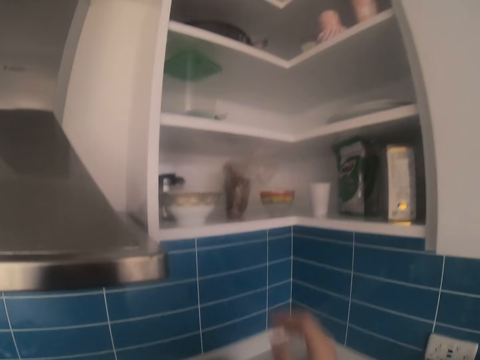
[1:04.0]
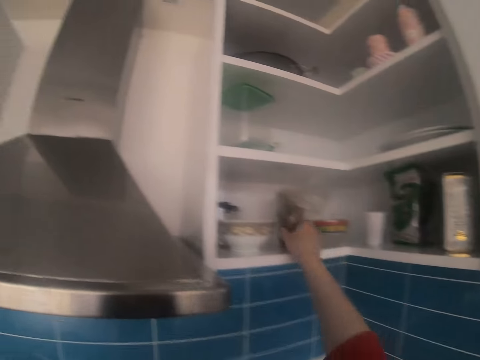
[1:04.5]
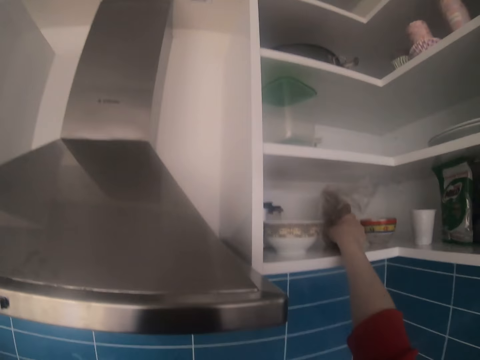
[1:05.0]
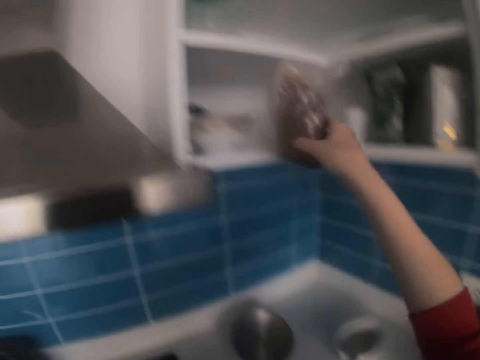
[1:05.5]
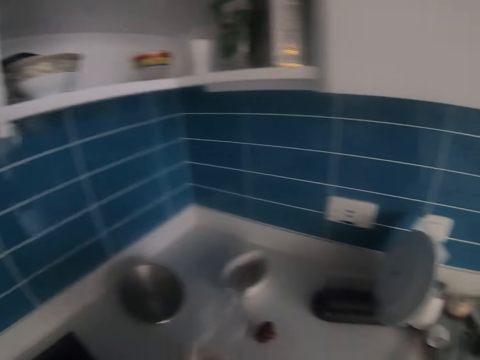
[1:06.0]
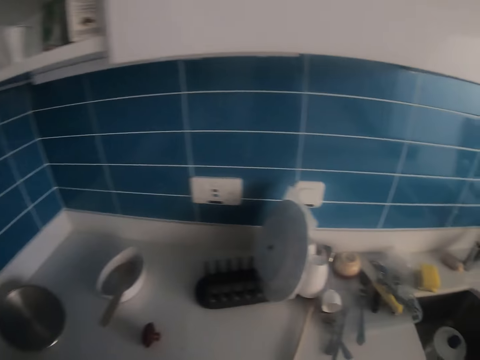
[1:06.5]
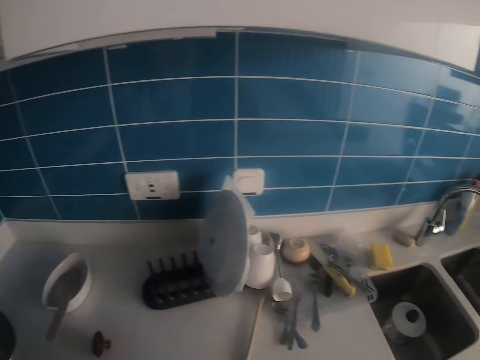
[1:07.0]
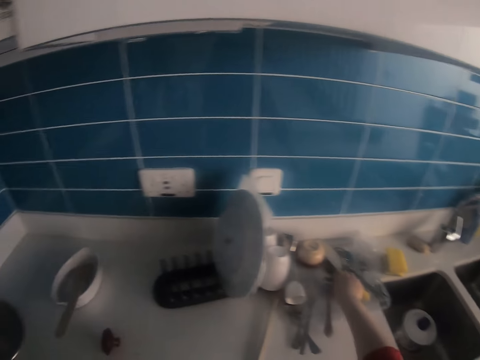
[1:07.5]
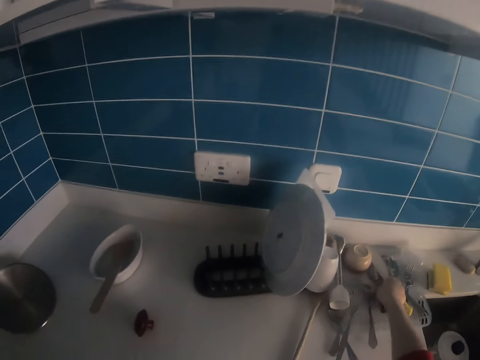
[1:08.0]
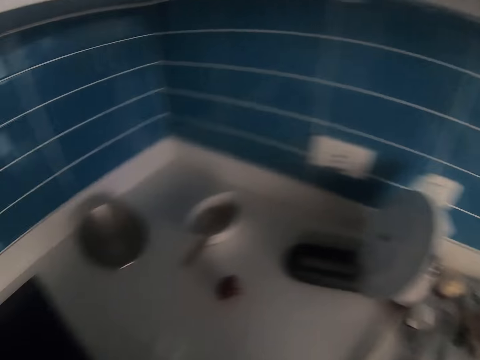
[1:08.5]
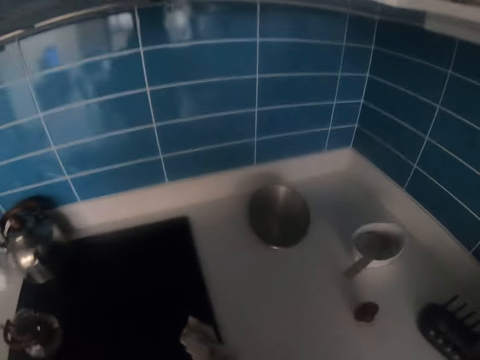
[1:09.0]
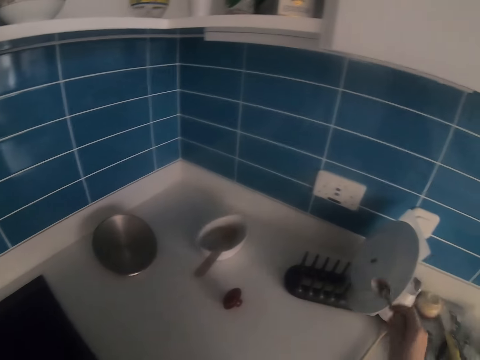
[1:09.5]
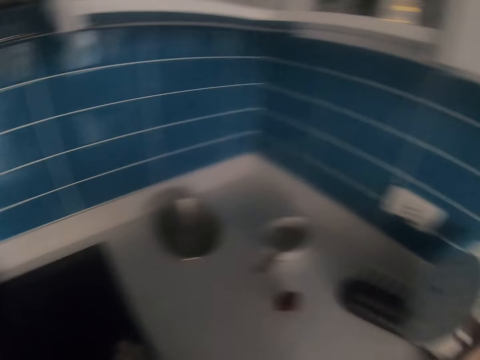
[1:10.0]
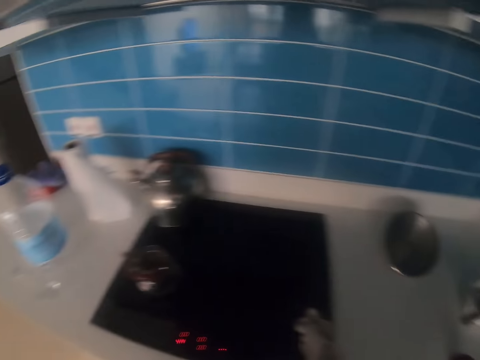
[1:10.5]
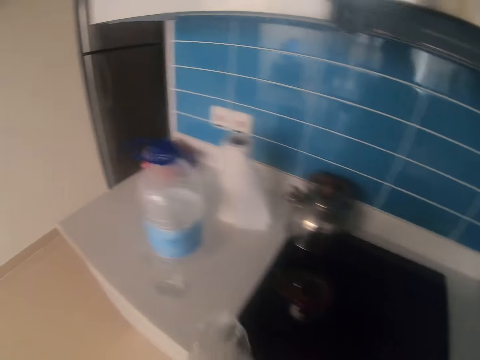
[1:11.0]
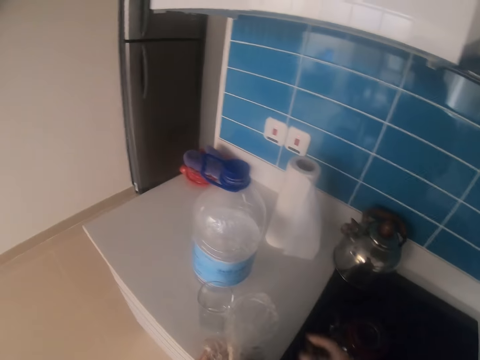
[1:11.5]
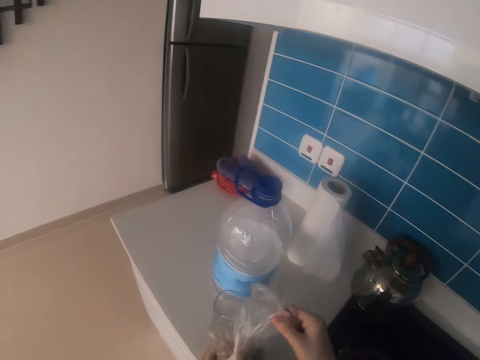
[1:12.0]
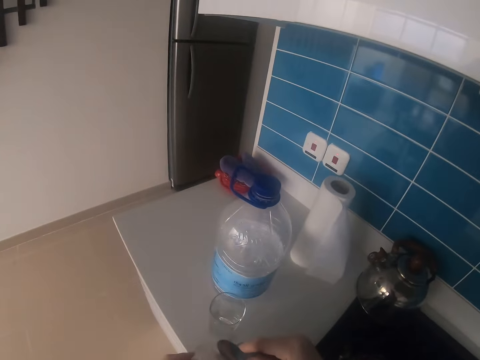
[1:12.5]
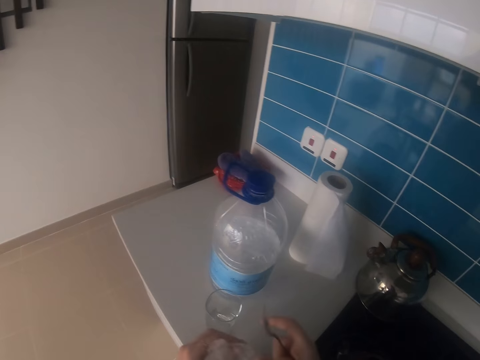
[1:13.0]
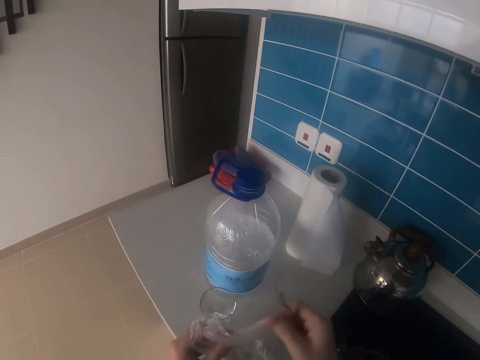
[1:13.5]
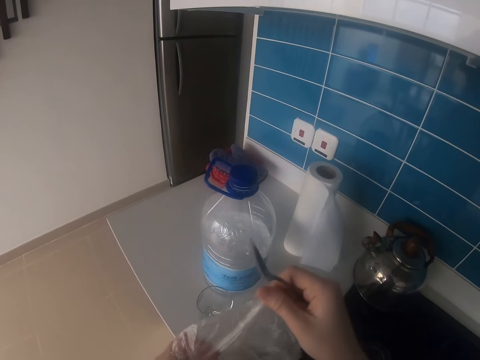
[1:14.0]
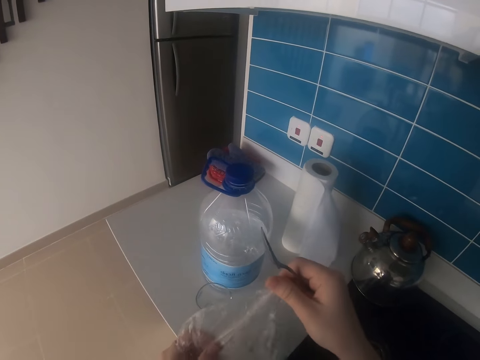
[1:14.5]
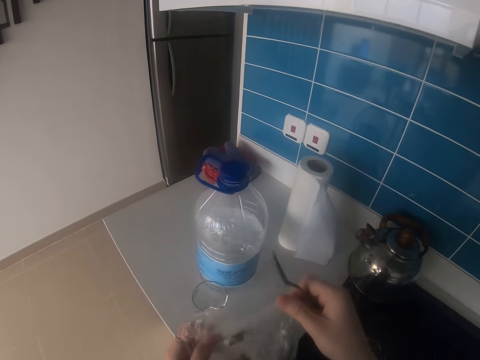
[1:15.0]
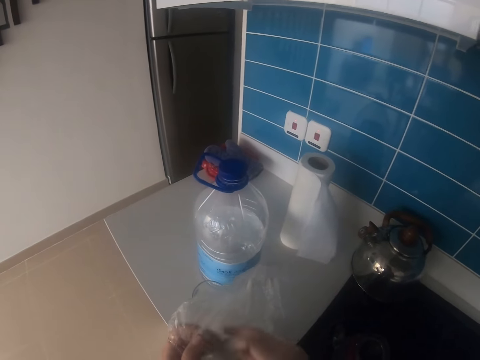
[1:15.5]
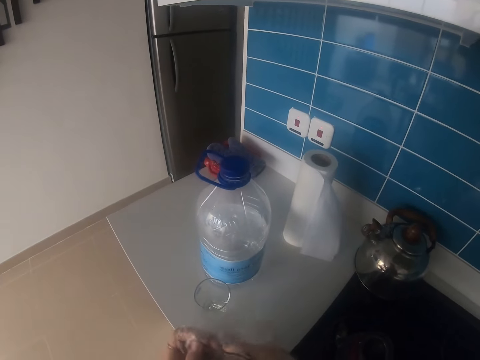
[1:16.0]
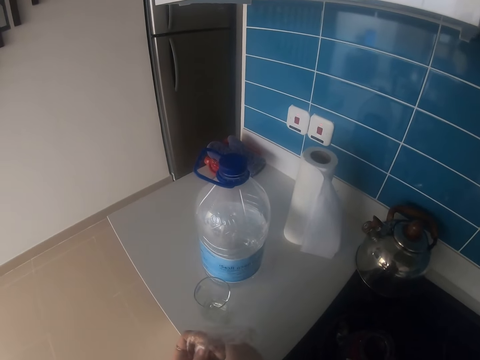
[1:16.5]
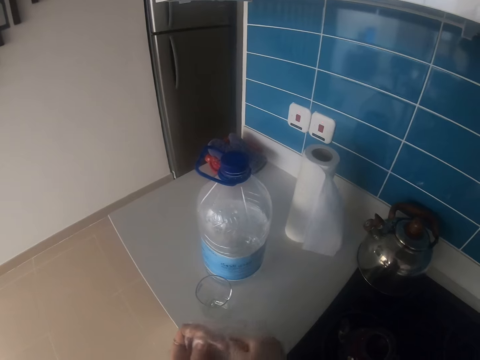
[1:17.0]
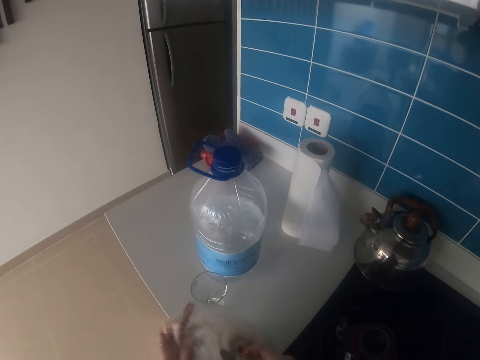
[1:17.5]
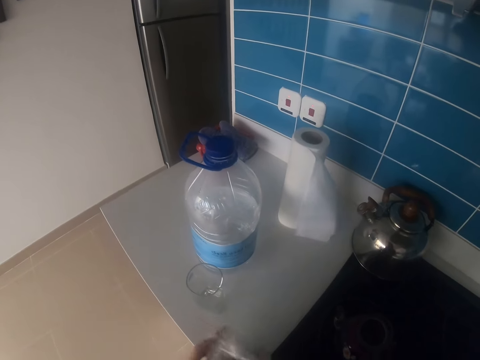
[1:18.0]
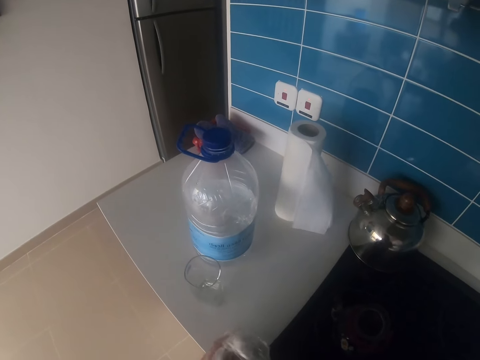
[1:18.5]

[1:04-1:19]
The camera wearer picks up paper from the shelf. They pick up the spoon and turn around. They unwrap the paper.

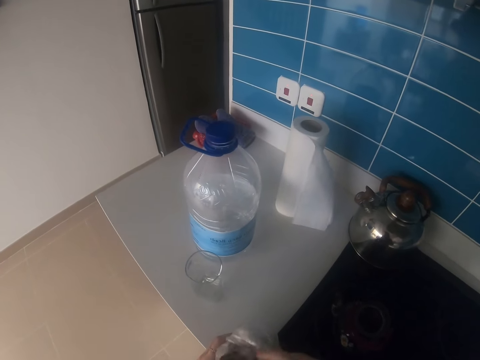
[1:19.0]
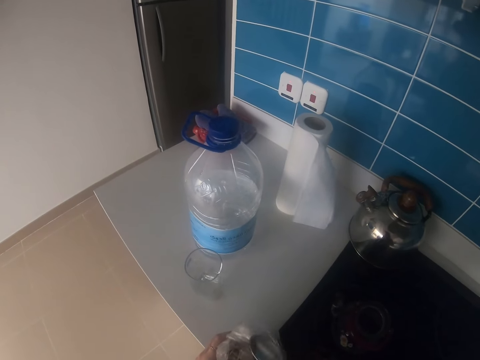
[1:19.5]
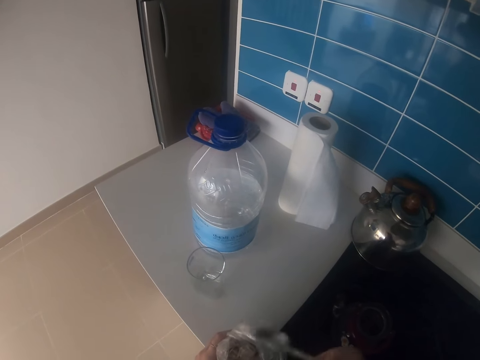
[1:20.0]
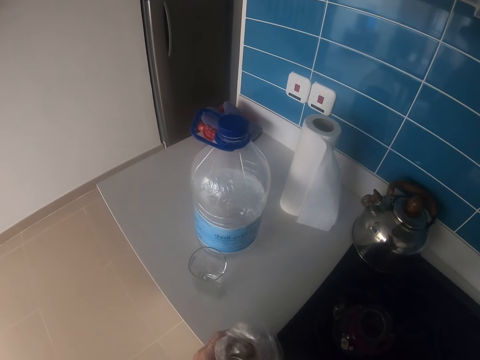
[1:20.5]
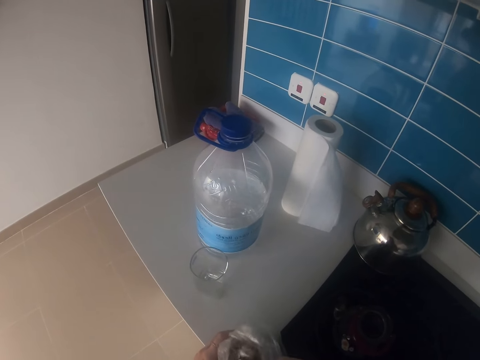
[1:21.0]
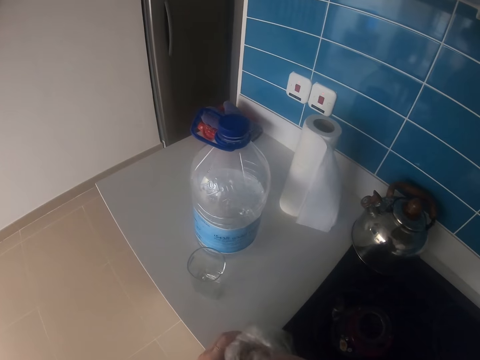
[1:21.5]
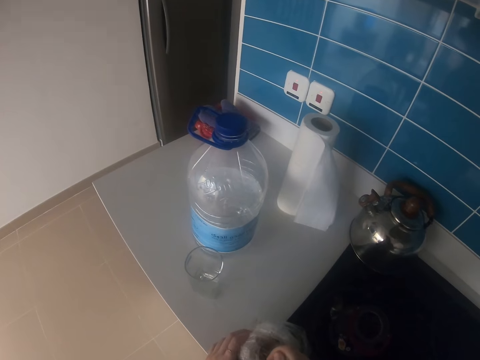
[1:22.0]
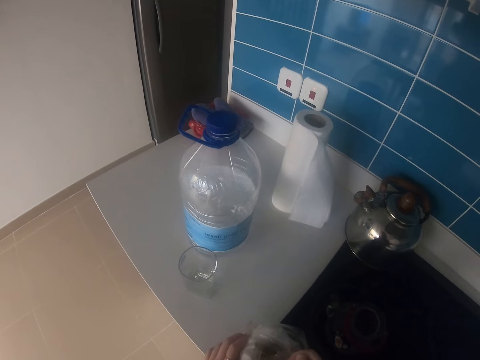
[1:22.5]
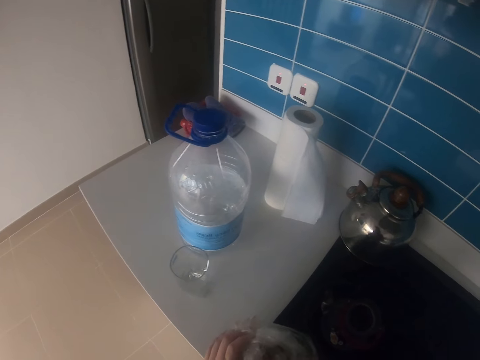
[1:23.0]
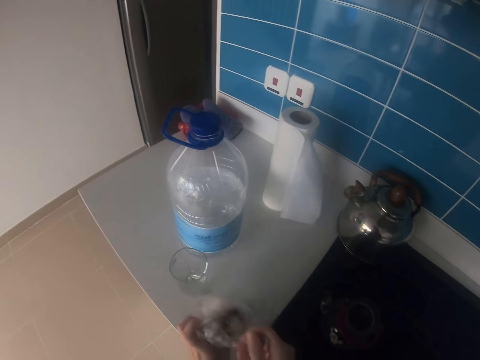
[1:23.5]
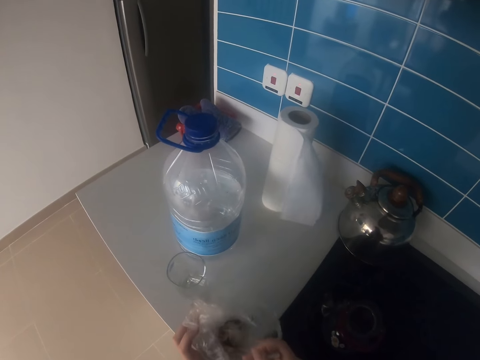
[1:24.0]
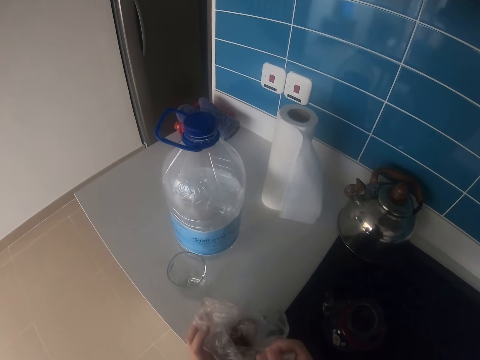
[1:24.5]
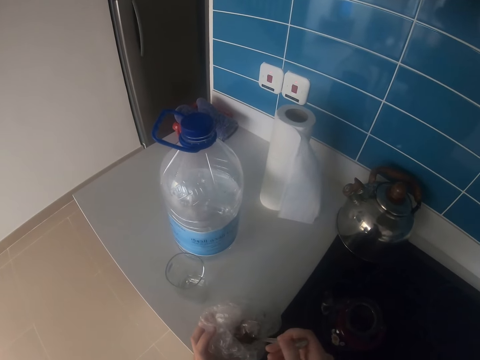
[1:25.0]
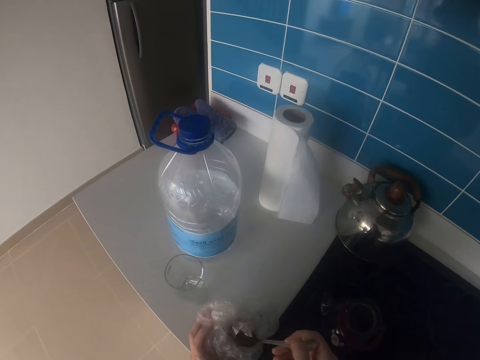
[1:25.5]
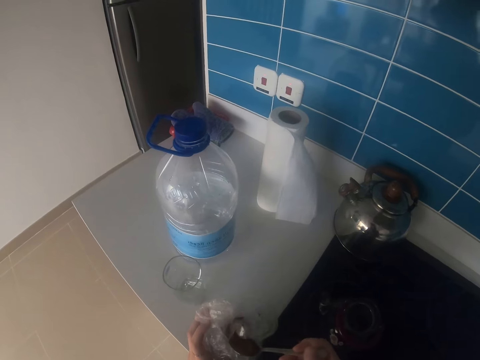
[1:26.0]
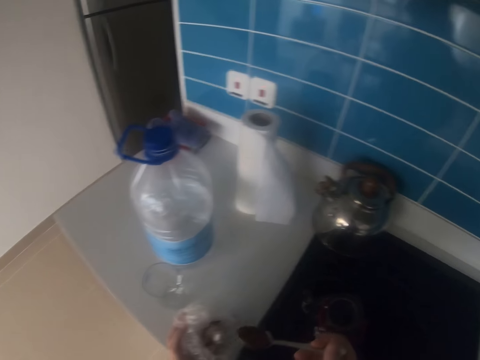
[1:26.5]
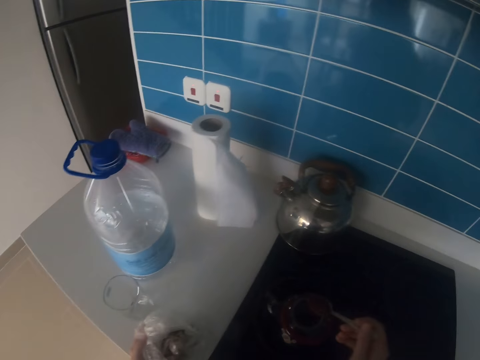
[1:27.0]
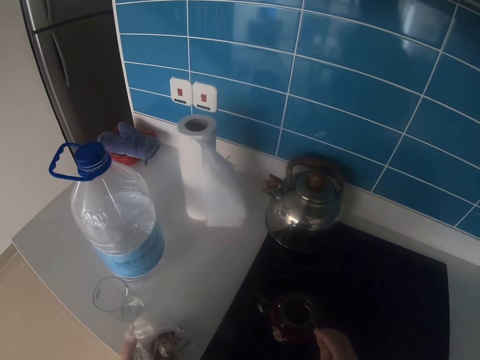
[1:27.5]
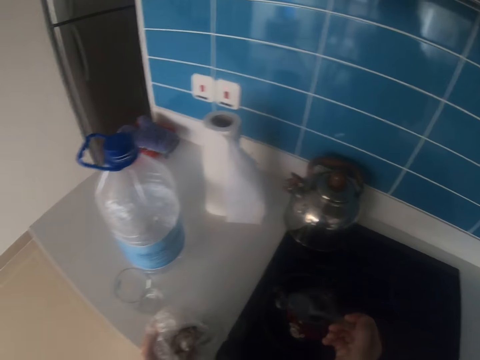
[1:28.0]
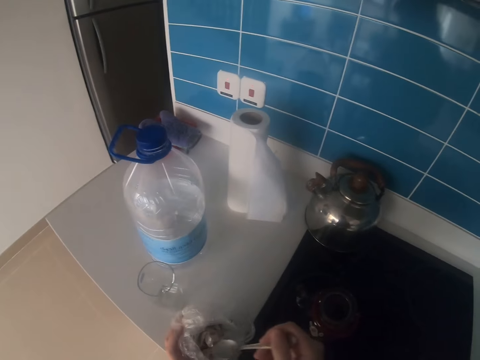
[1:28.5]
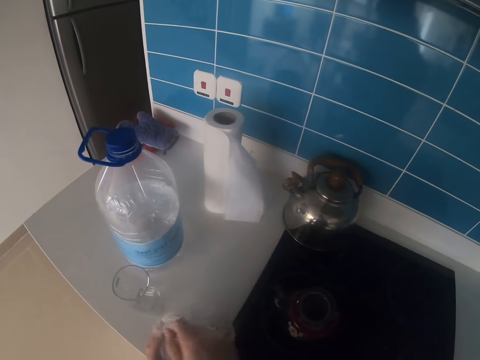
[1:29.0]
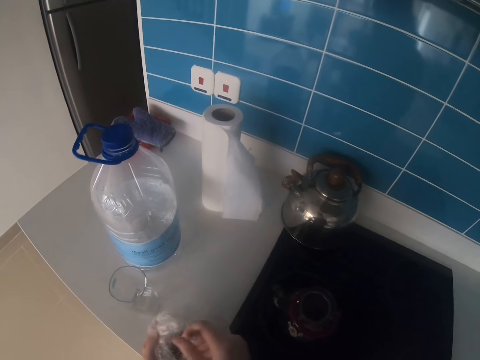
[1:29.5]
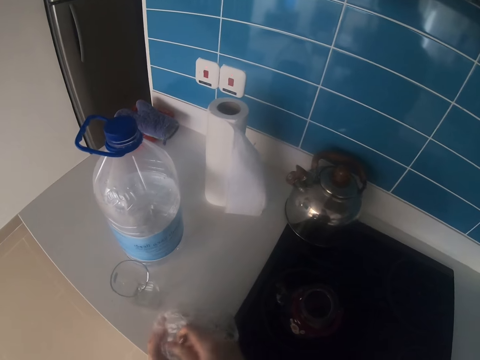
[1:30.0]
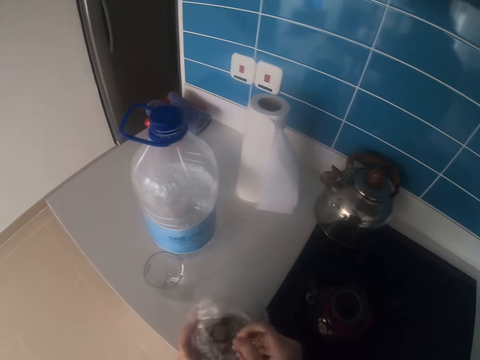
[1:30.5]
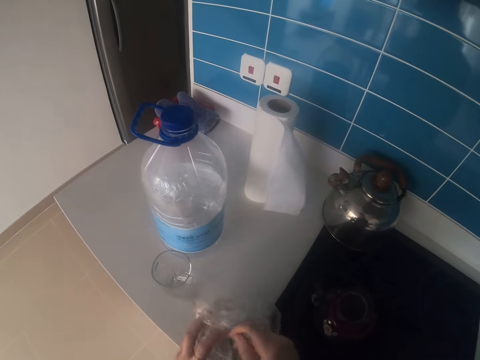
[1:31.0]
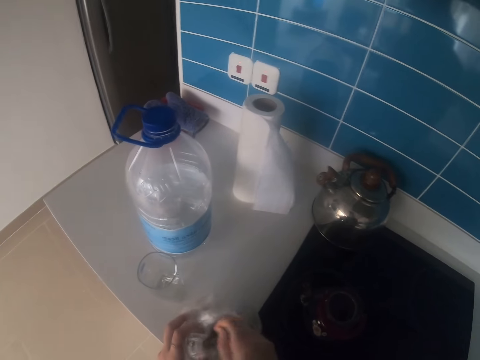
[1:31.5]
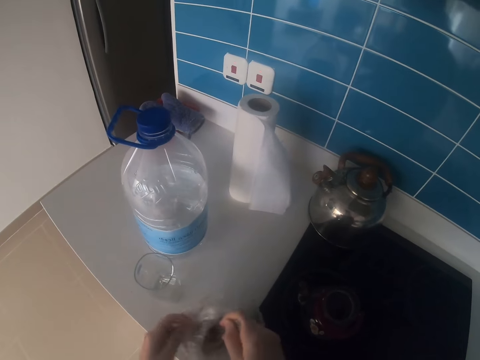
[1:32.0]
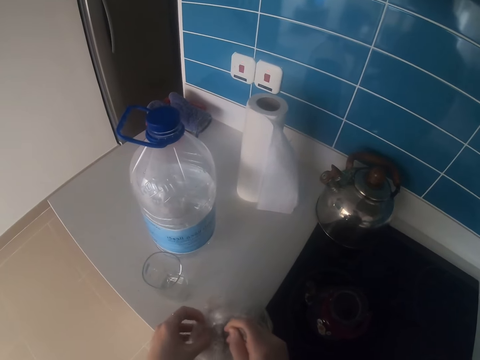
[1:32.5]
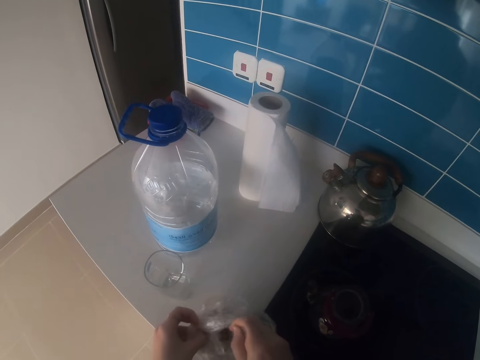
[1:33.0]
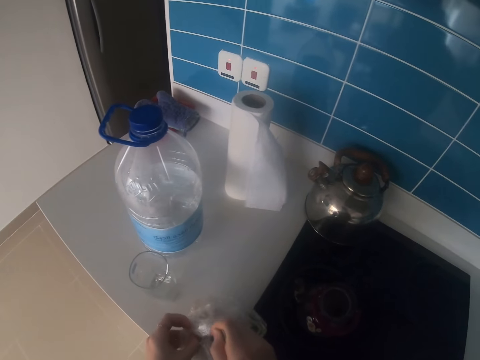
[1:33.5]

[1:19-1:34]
The camera wearer takes cocoa or coffee powder from the paper with the spoon. They put the coffee powder in the teakettle. They take the cocoa from the paper with the spoon.
